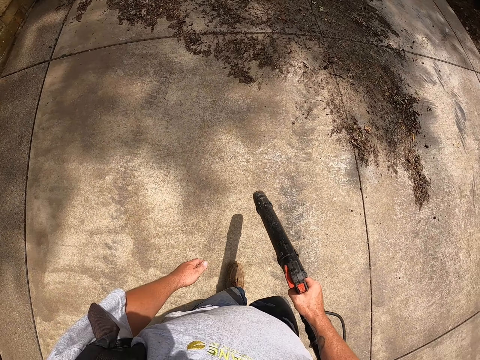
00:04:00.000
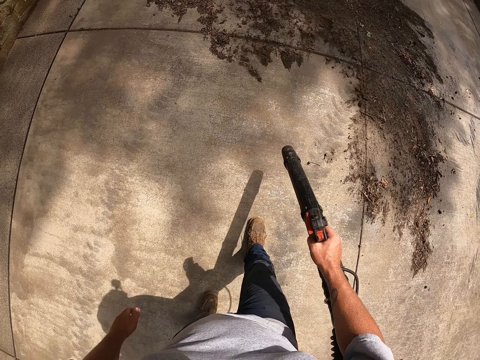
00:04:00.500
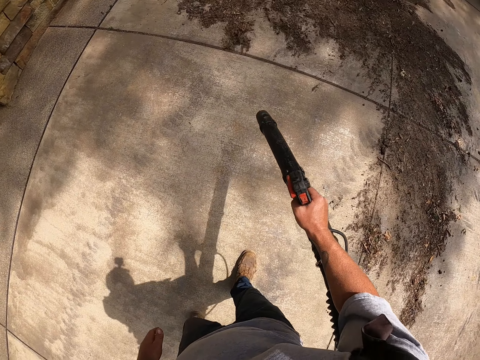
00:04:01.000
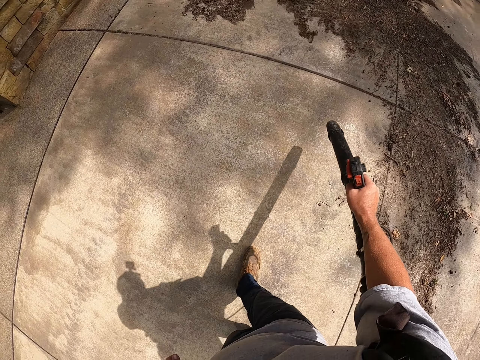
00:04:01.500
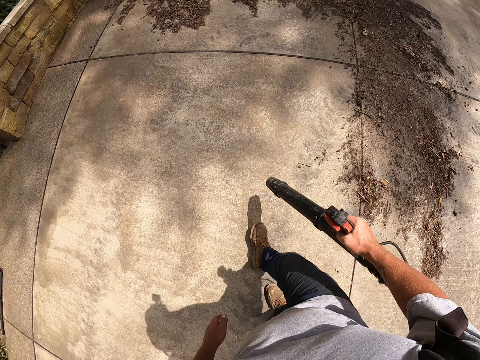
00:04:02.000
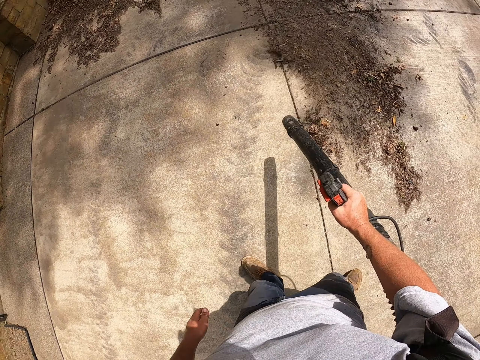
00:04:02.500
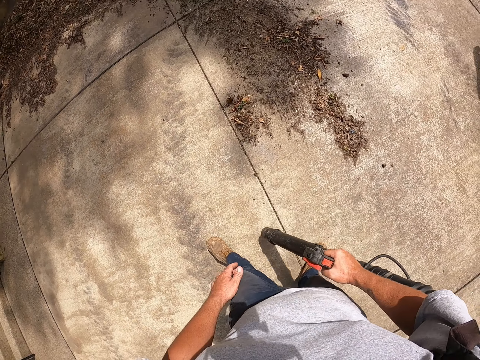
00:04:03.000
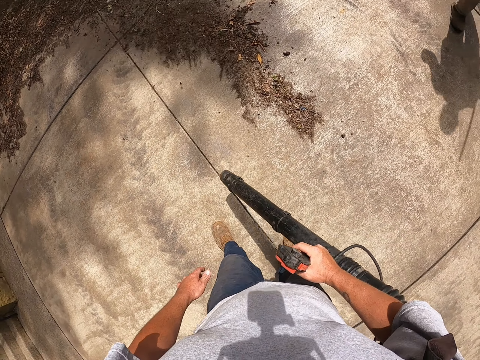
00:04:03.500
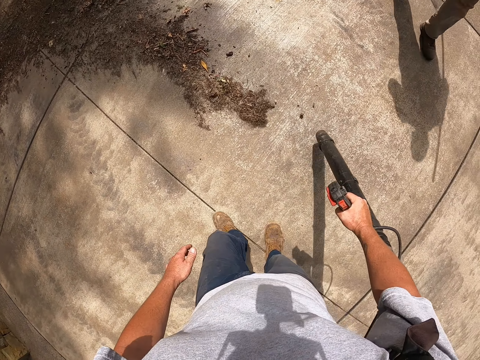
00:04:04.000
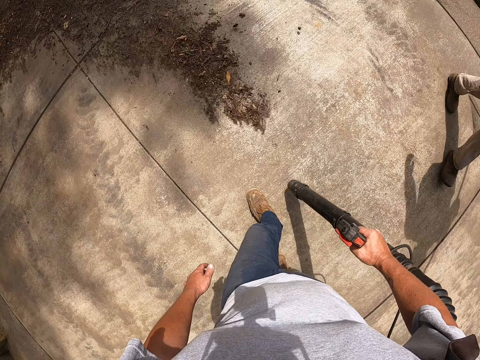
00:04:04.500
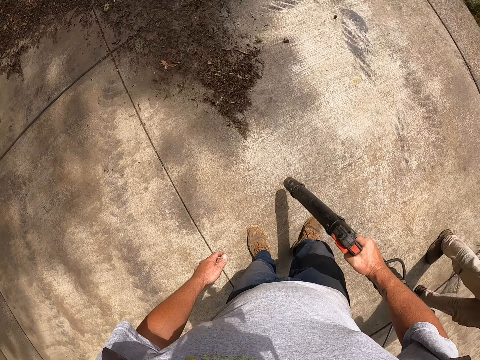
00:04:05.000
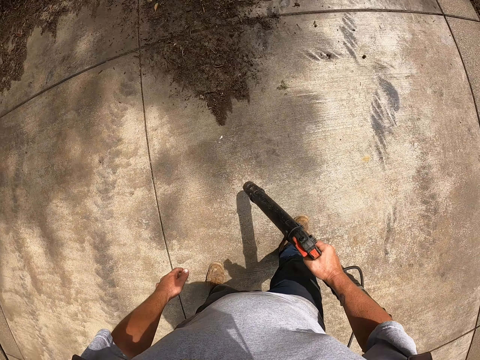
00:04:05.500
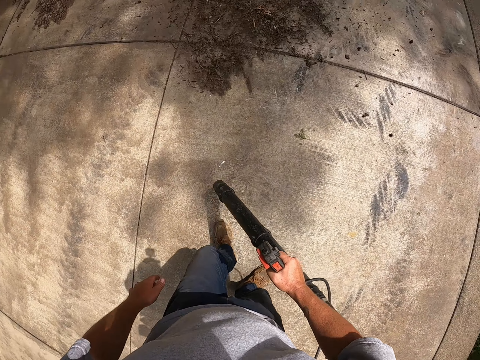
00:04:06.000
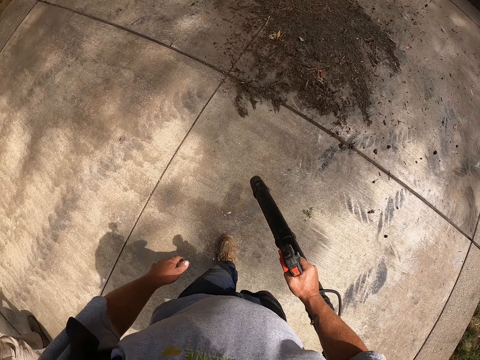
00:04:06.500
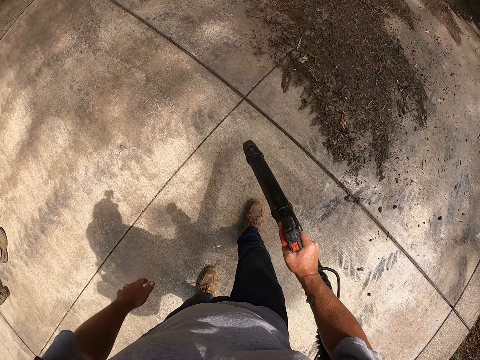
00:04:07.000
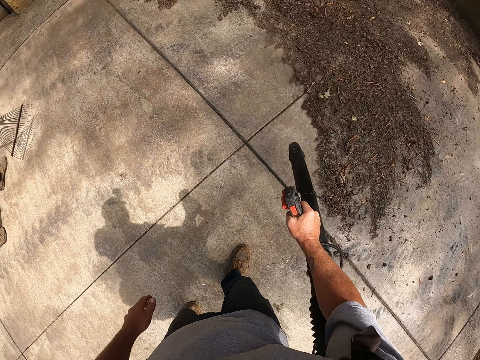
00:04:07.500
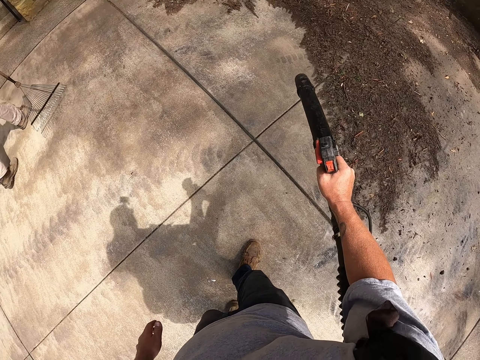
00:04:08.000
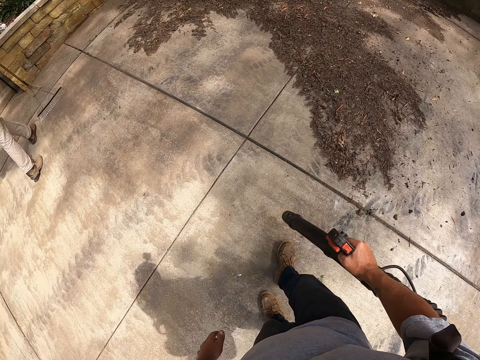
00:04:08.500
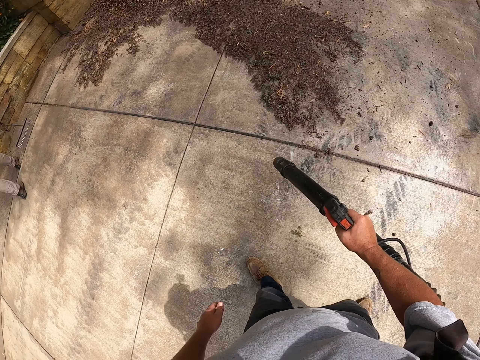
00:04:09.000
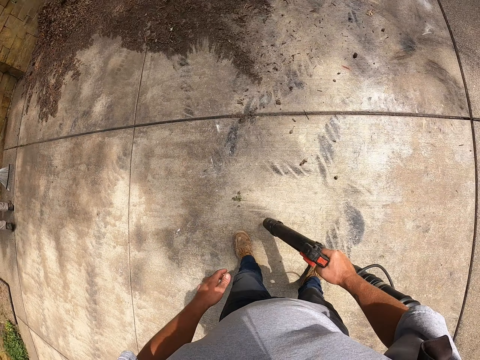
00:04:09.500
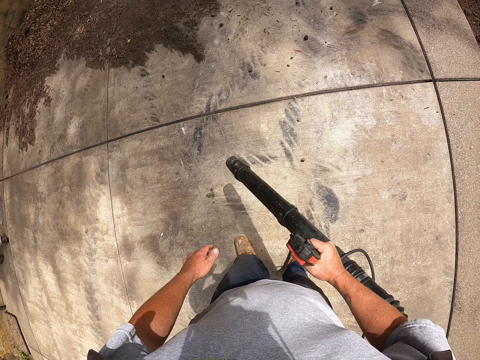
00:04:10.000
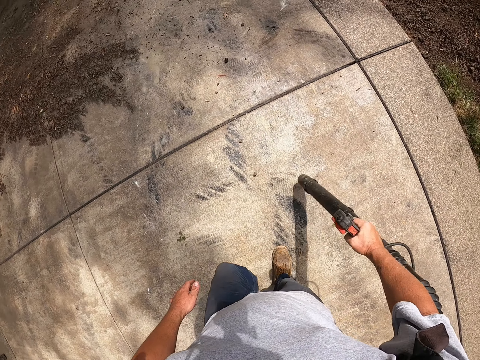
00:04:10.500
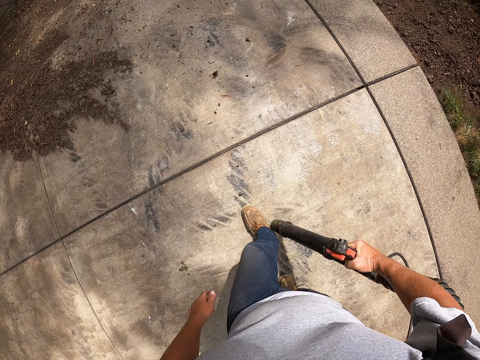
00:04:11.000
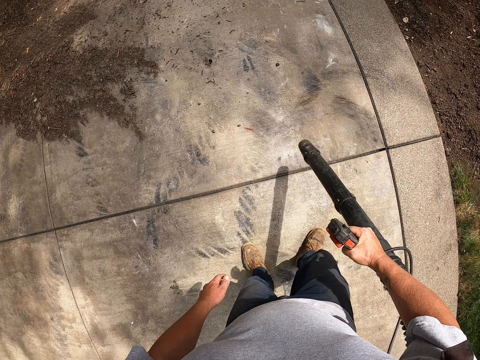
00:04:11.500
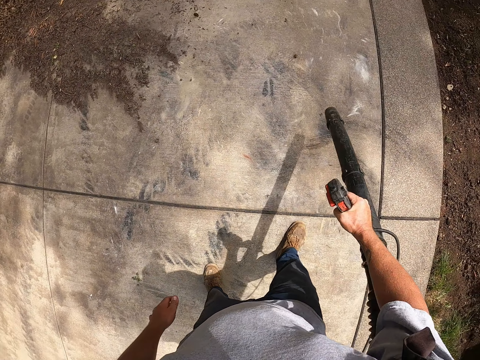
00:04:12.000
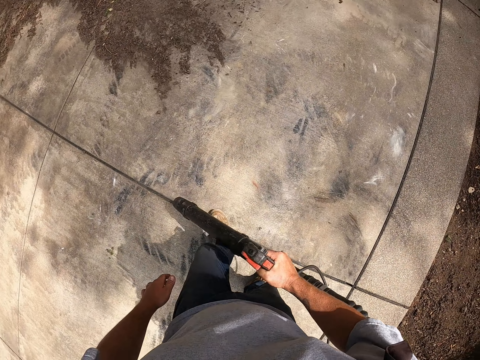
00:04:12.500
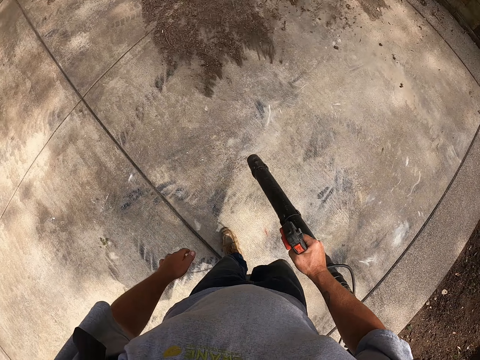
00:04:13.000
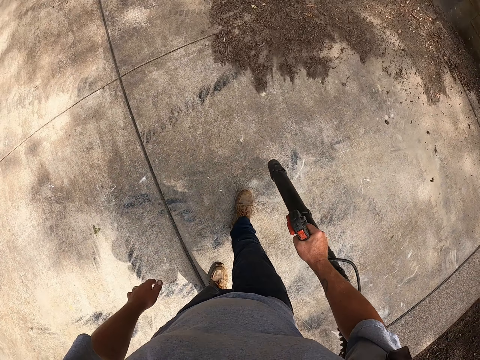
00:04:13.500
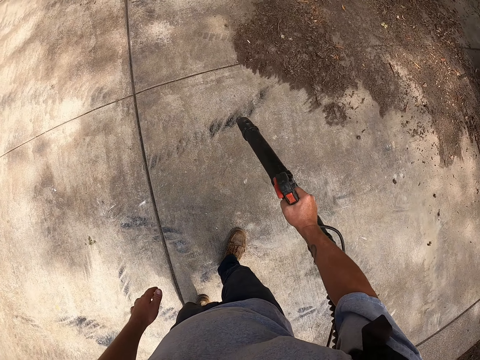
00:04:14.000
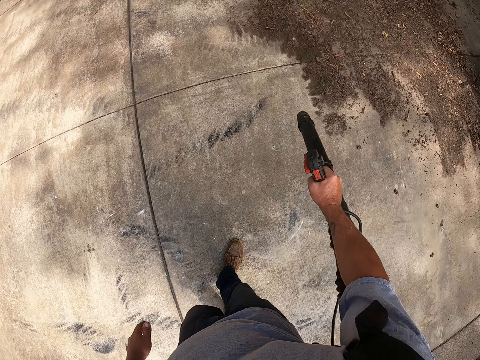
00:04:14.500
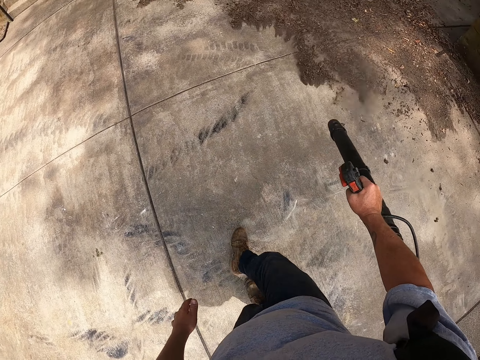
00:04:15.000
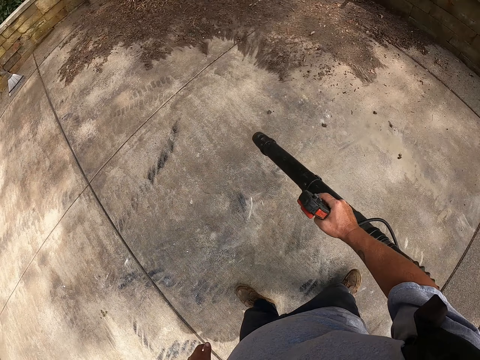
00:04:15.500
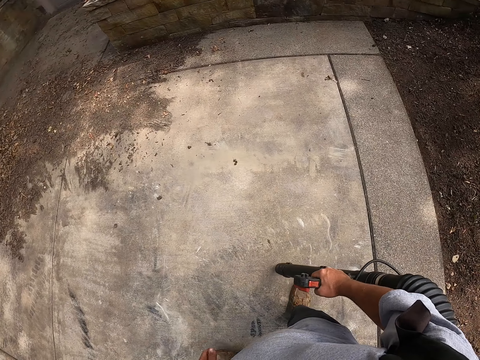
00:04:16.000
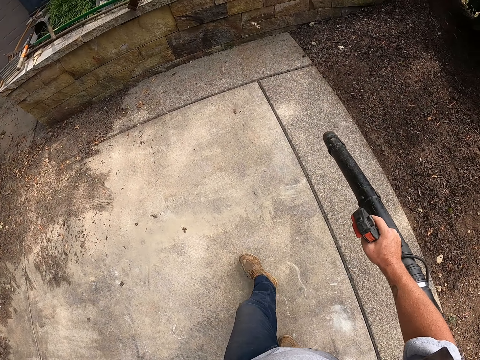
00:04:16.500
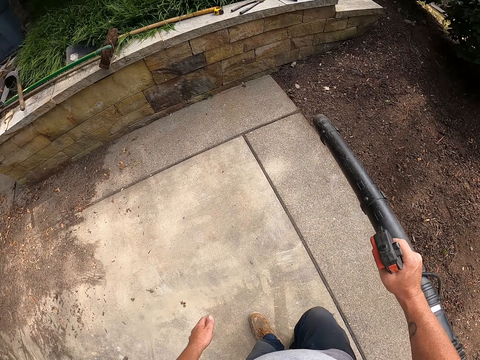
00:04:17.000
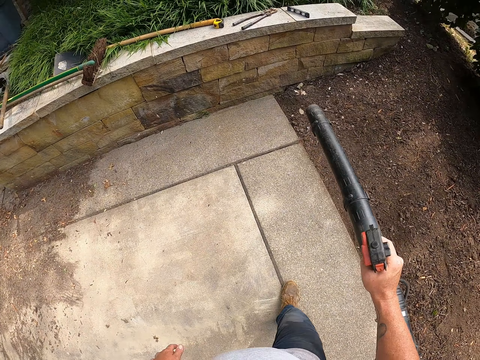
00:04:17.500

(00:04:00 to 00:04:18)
The camera wearer walks around the compound. They blow dirt on the ground. They walk around the compound. They blow dirt on the ground.

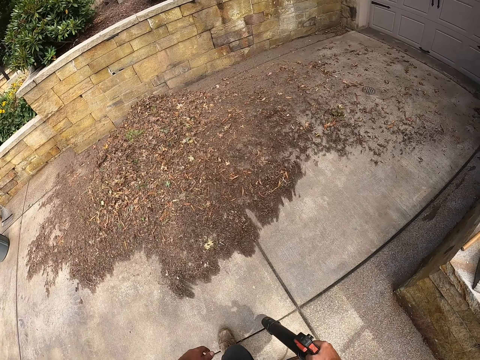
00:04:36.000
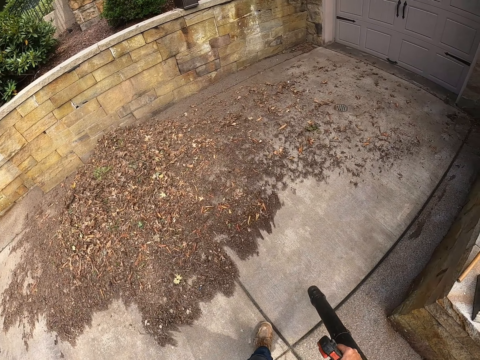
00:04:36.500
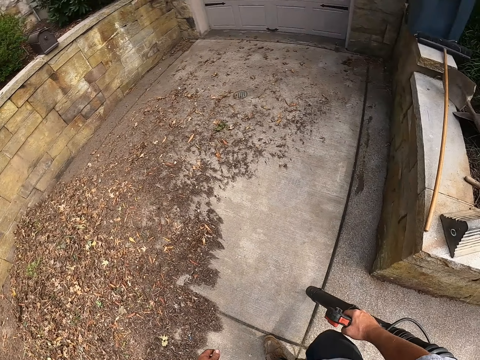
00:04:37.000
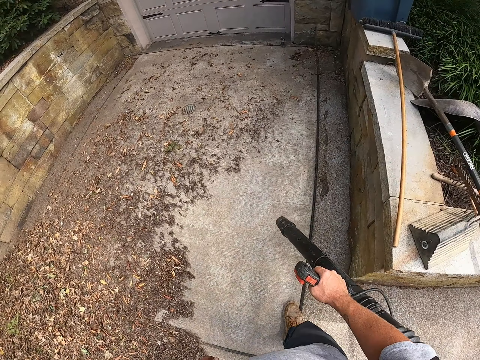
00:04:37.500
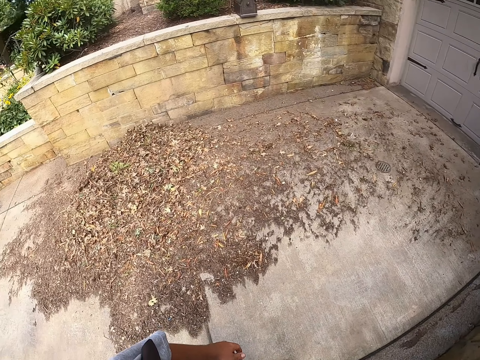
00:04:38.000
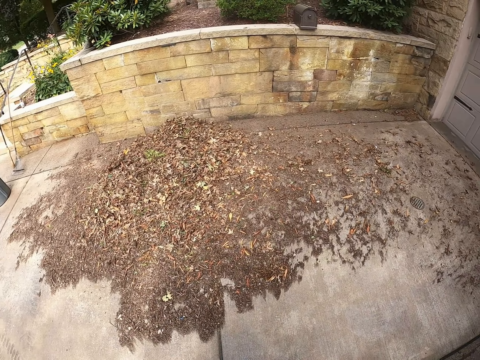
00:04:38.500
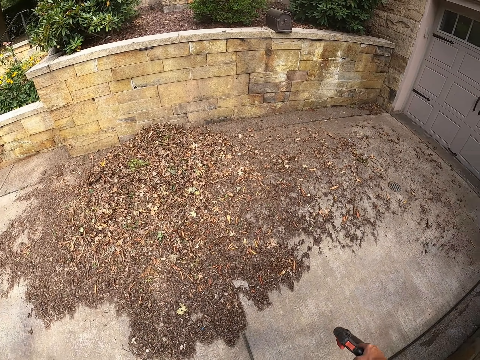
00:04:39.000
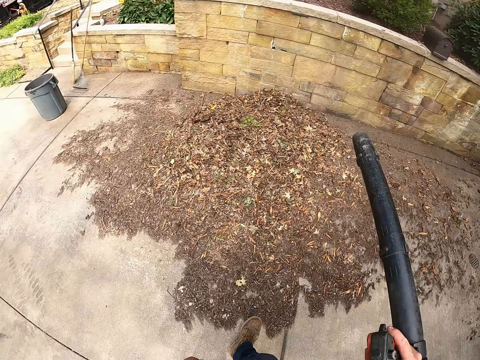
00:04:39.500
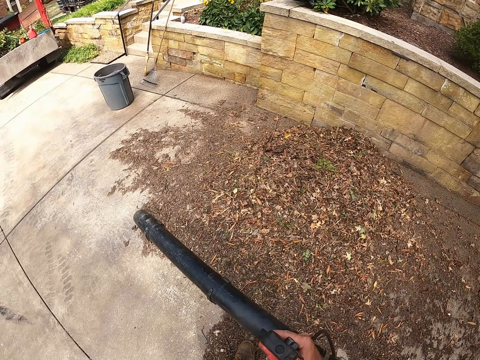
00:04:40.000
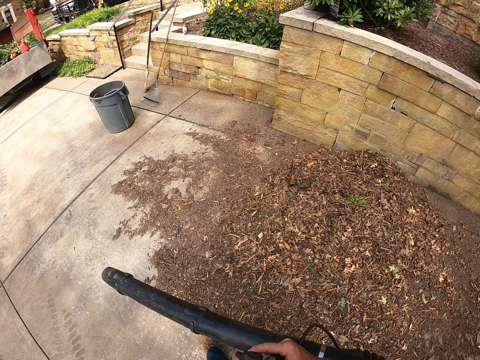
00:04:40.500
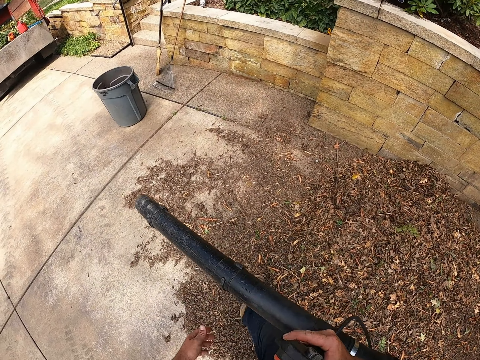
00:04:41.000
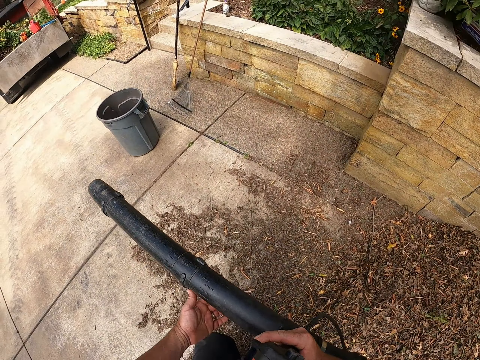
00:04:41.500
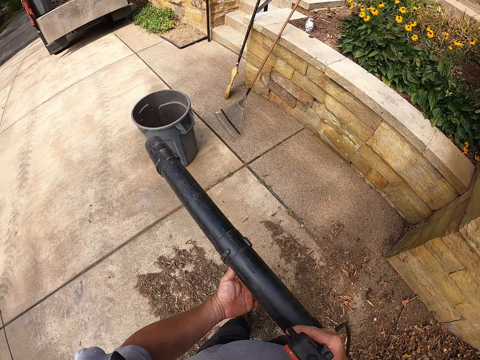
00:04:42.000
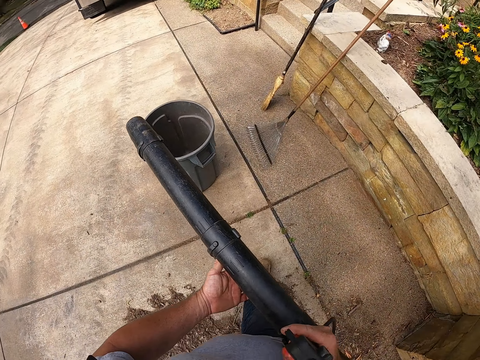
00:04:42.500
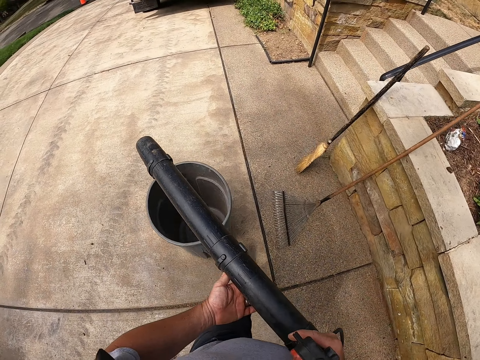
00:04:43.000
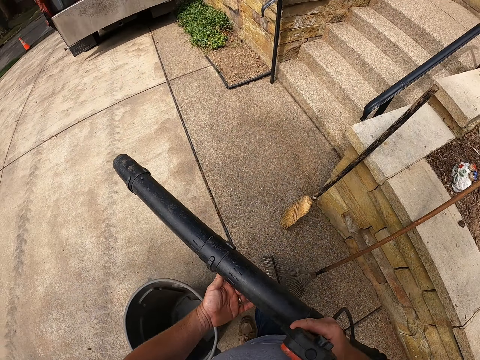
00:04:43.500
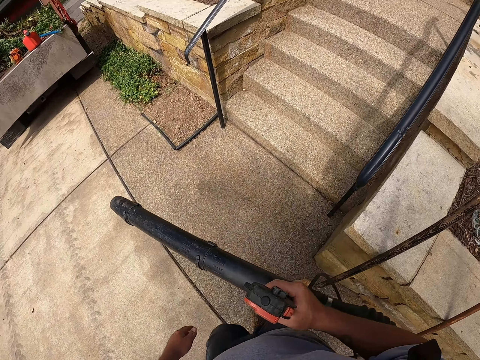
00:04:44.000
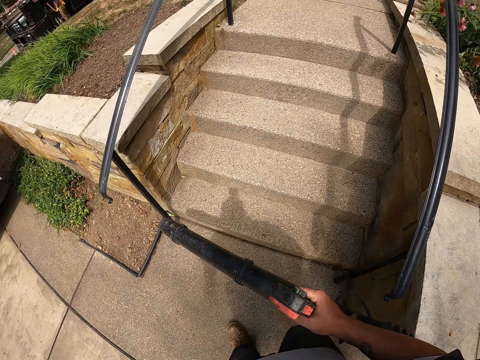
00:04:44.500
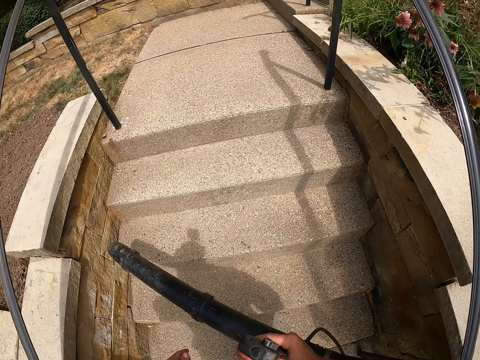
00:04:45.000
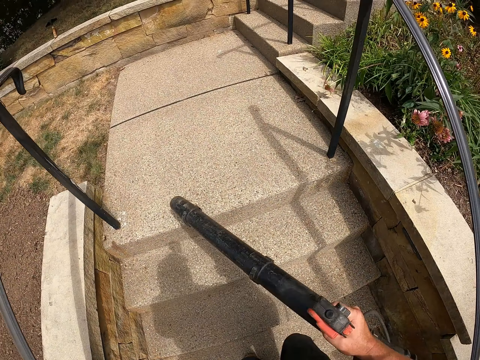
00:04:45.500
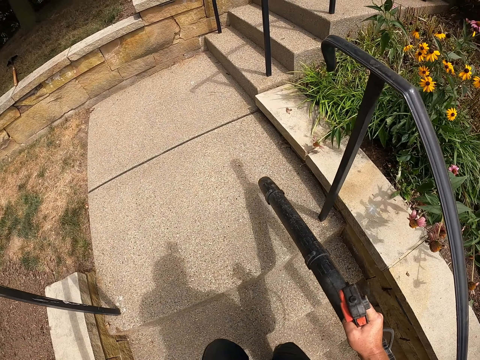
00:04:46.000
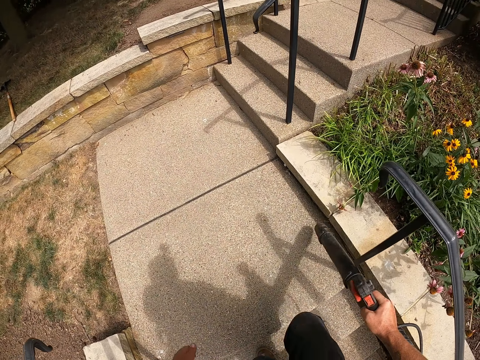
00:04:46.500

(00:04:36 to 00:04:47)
The camera wearer walks around the compound. They blow dirt on the ground. They walk towards the stairs. They walk around the compound.
